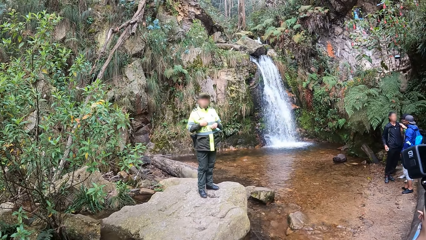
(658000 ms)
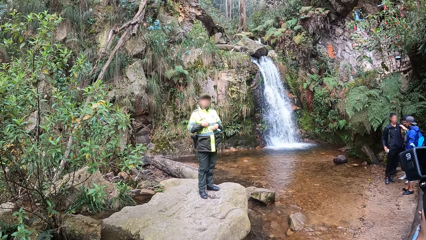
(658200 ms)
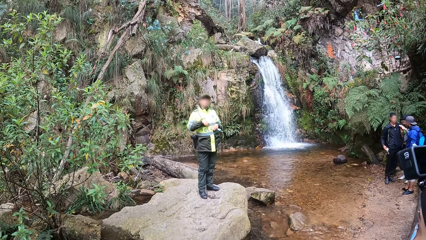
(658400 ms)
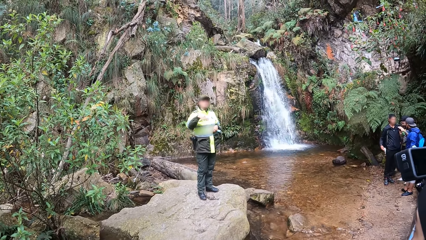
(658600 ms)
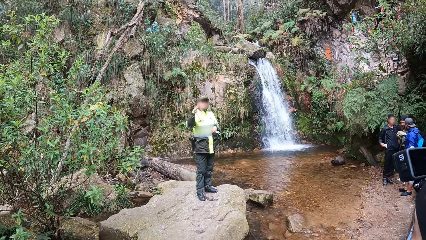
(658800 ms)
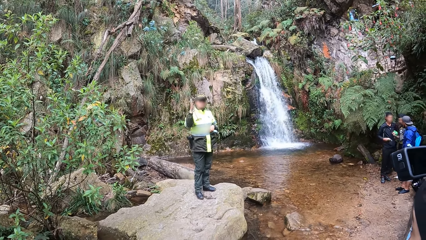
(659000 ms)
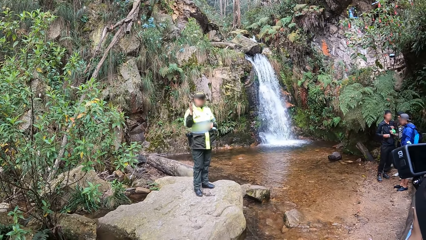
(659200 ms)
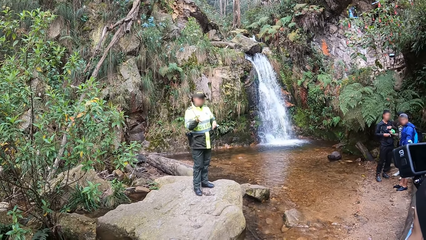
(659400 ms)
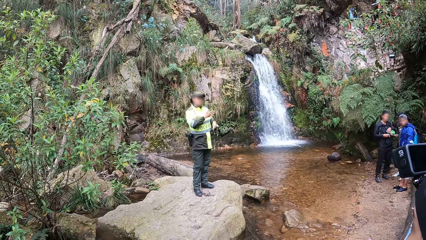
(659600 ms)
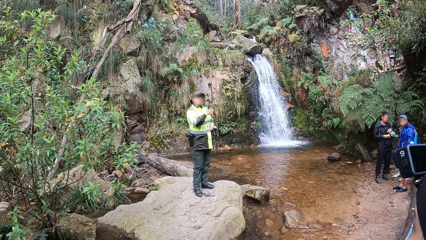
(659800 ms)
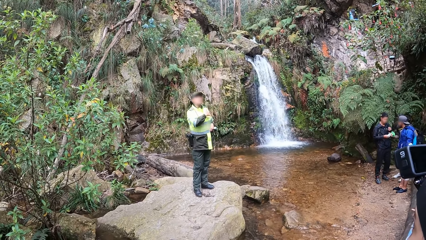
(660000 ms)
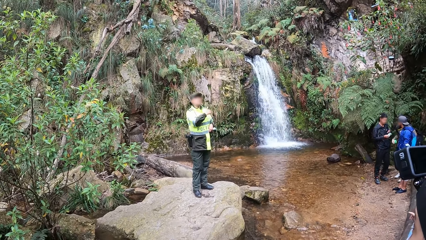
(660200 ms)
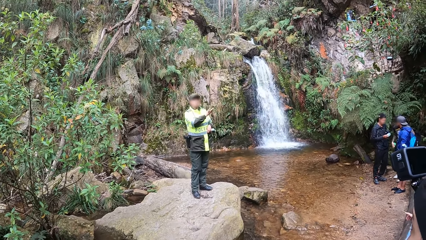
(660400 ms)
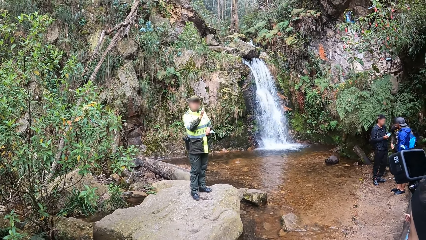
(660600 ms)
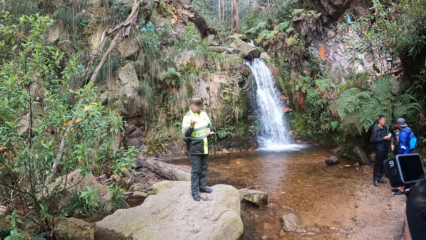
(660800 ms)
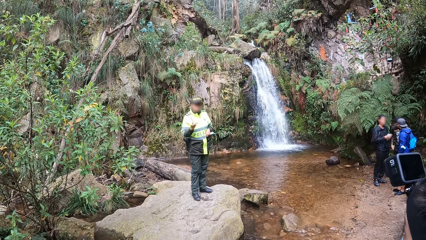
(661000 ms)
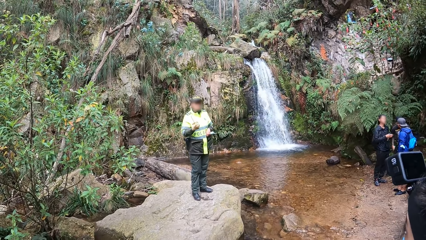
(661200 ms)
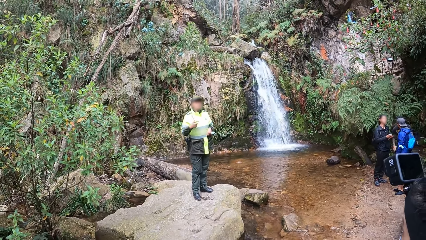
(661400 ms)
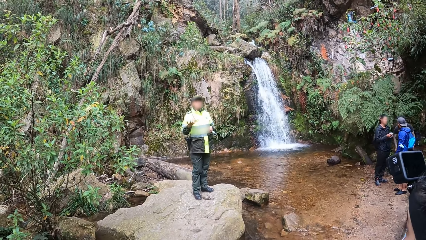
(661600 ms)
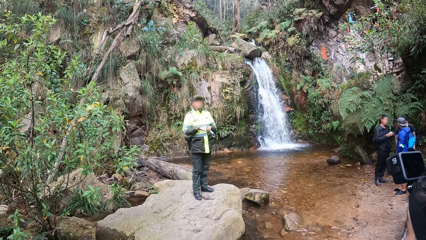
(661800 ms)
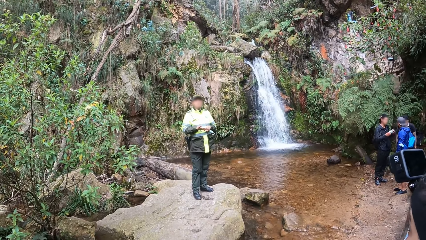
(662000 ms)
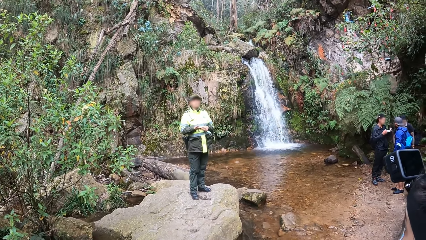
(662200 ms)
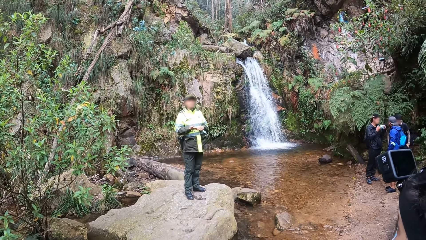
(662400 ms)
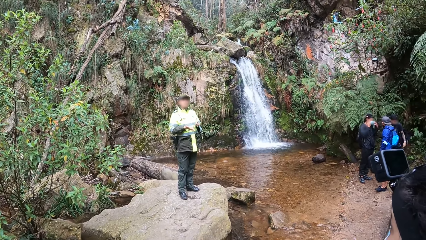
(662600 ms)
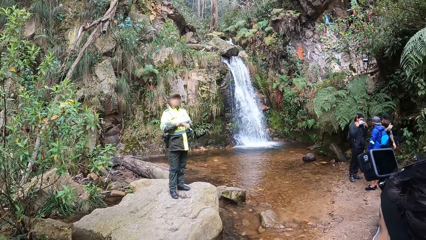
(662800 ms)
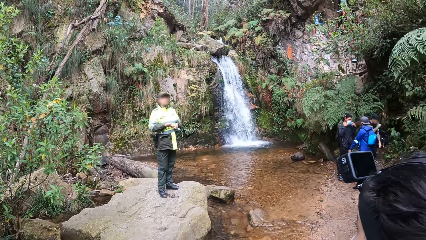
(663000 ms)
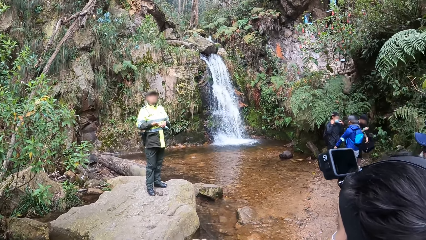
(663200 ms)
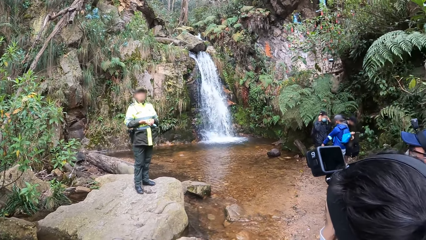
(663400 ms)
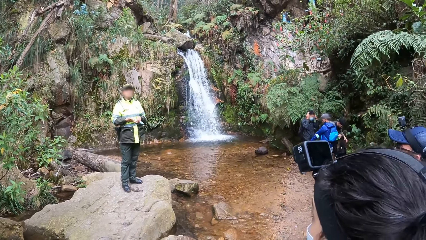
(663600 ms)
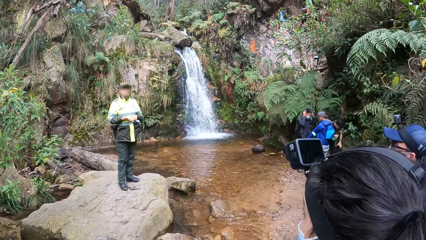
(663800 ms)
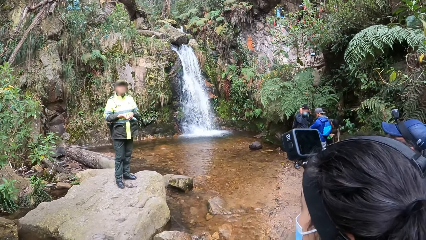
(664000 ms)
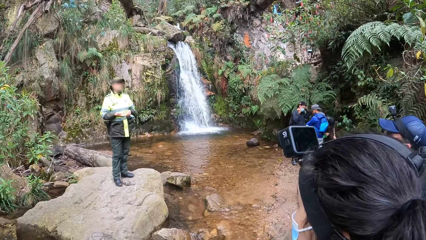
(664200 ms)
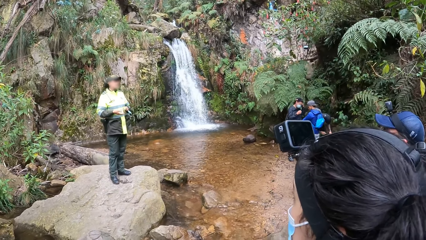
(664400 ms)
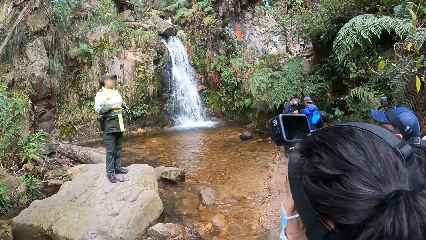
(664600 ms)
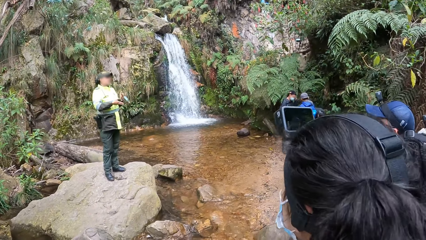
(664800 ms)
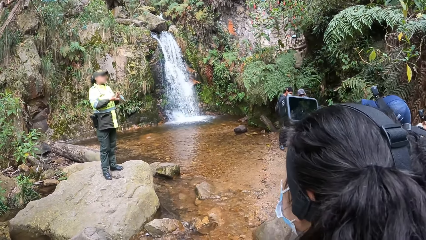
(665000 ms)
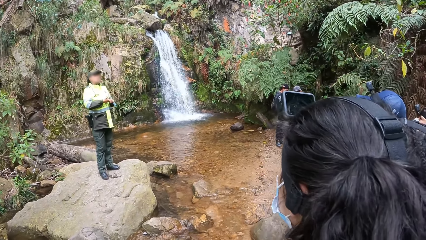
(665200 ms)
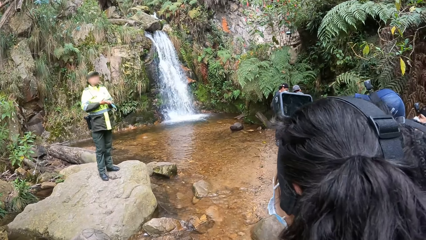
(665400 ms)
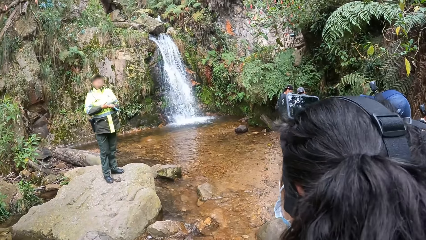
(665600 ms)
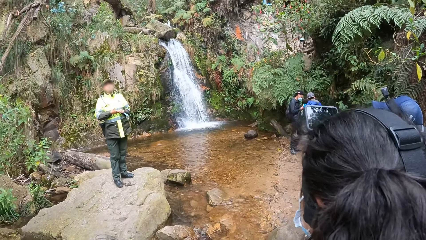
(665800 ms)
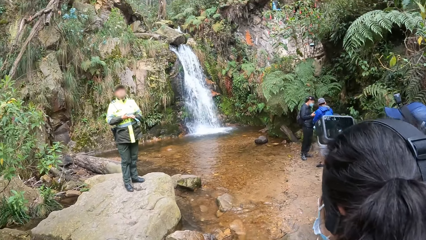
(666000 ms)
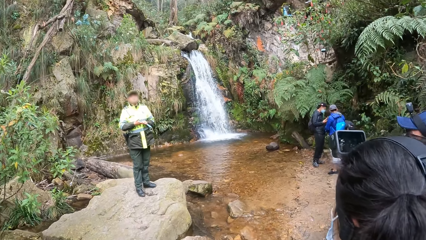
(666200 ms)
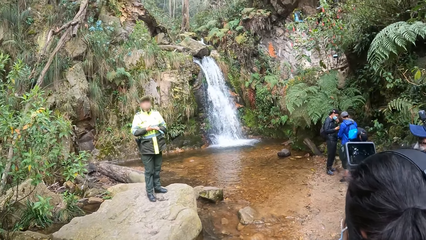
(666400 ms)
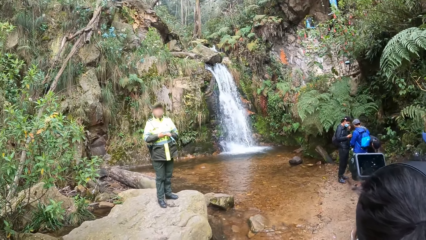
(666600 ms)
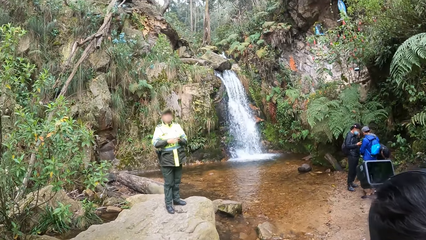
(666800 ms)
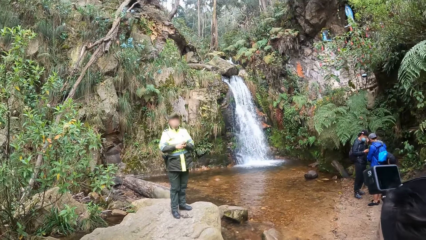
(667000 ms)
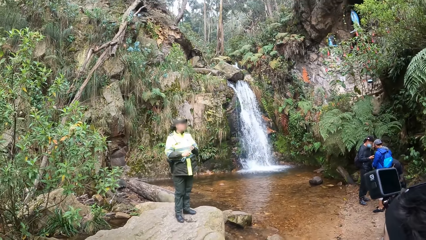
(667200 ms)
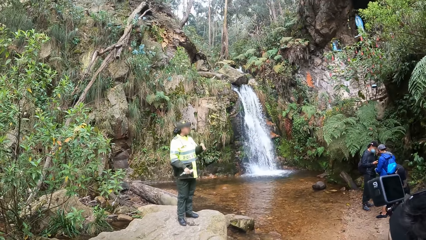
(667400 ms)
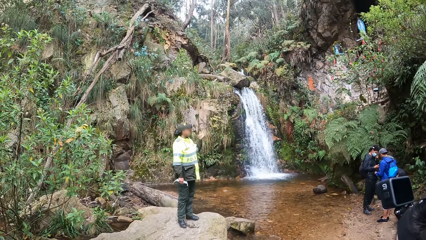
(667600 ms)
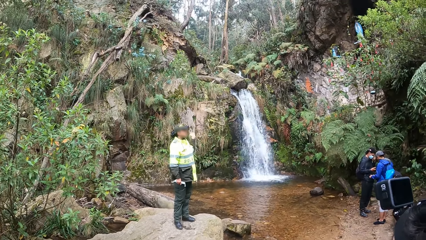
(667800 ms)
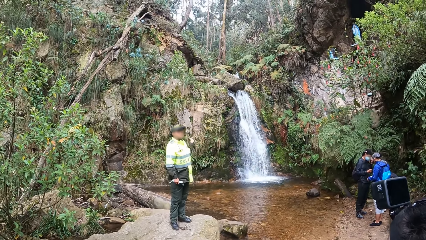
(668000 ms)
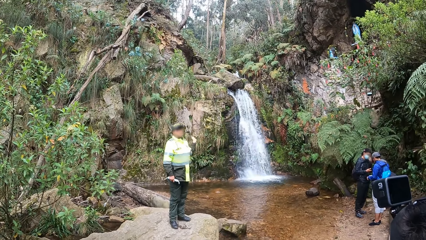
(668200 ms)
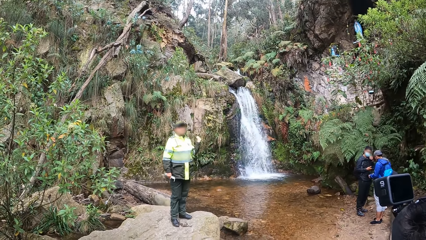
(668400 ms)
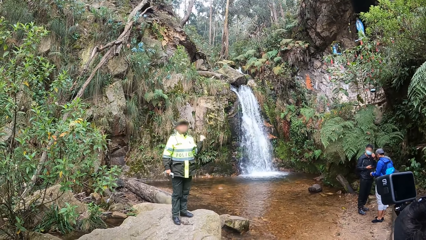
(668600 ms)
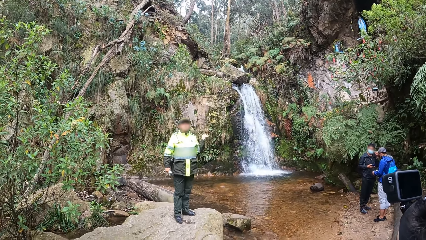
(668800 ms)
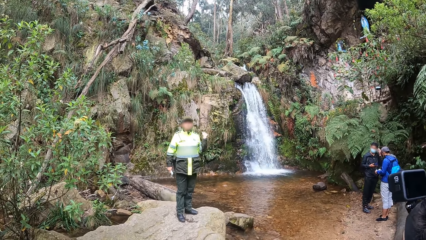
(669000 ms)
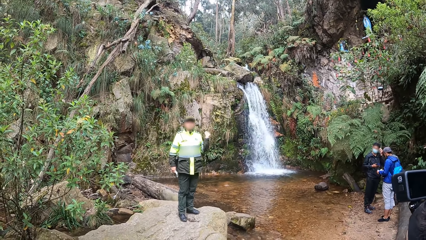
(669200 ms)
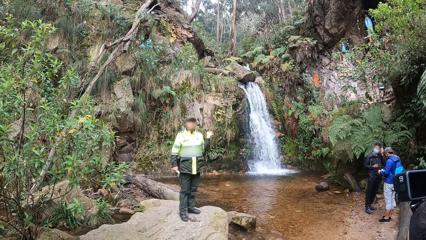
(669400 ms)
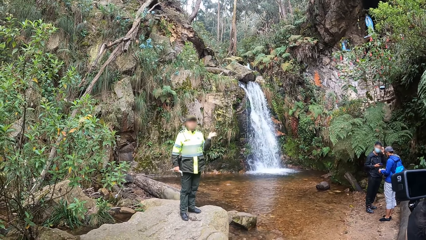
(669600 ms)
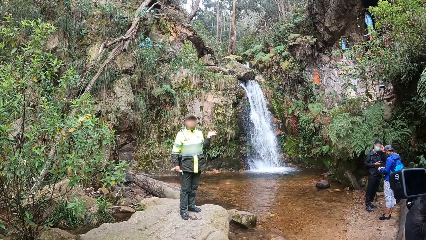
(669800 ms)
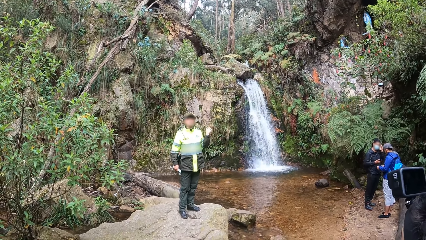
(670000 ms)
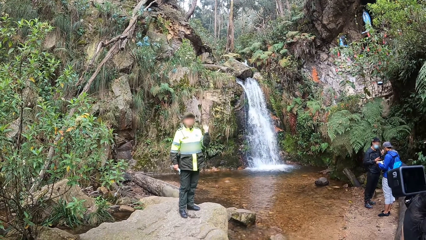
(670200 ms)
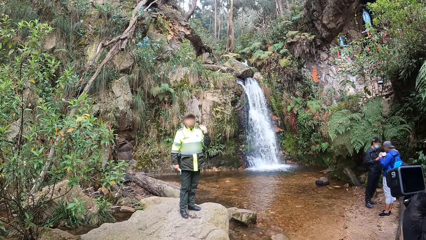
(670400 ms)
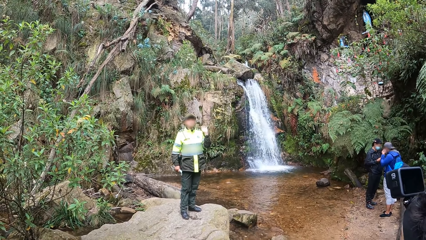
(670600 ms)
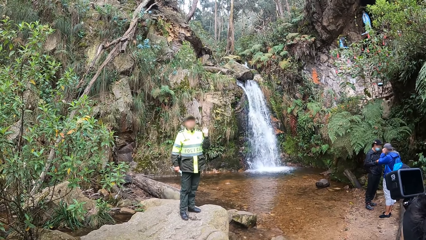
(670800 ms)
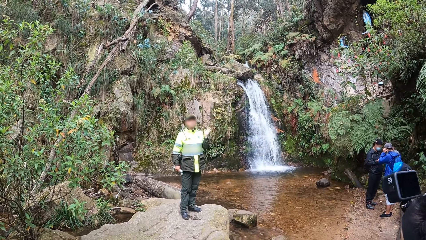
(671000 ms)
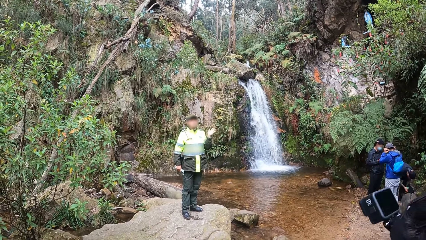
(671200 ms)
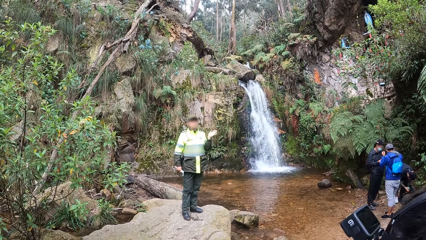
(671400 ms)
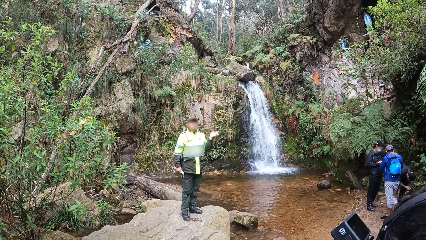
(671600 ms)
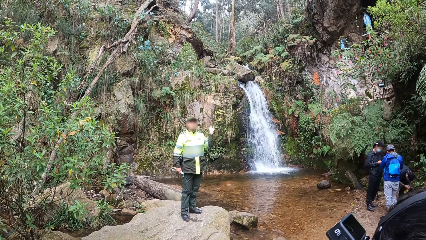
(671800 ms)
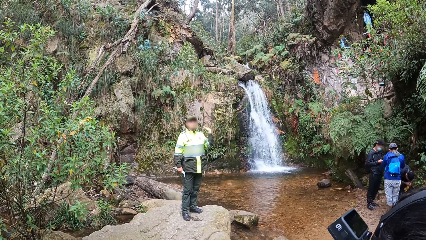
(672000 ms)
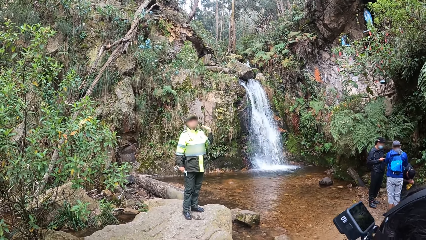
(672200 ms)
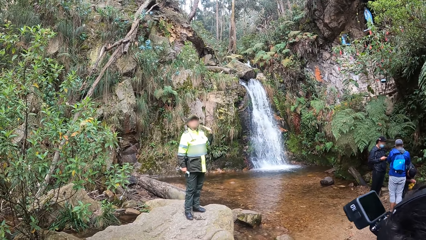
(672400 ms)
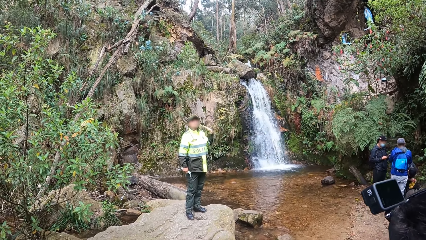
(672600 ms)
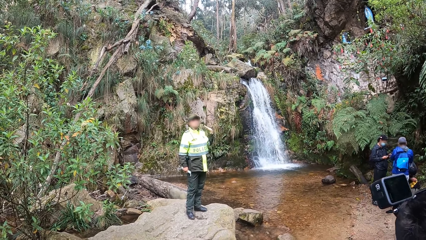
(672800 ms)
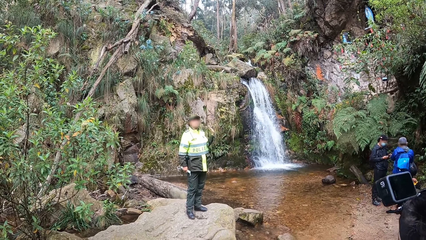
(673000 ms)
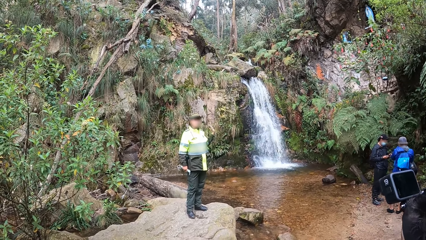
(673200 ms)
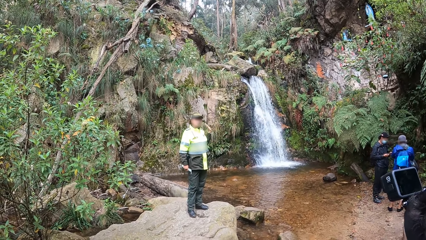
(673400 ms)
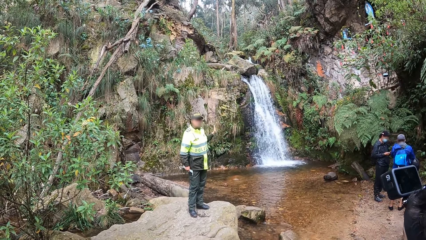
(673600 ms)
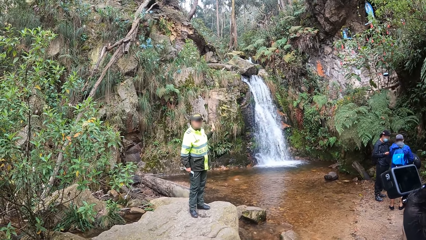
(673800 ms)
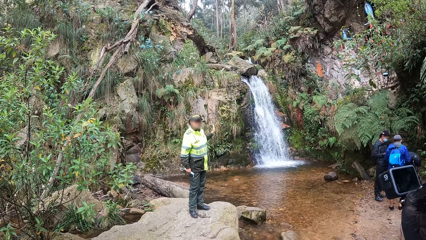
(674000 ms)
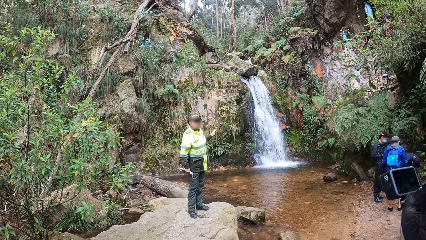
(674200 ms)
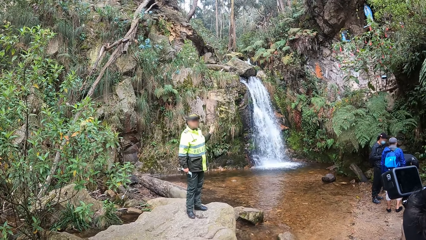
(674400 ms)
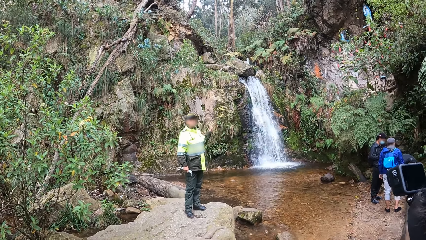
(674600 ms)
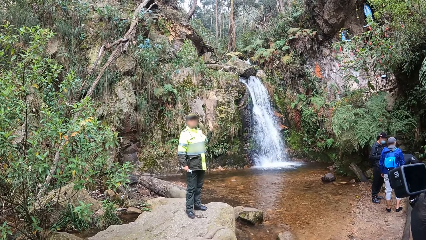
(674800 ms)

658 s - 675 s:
A lady interacts with the camera wearer. The camera wearer looks around a waterfall. The lady points at the waterfall. The camera wearer looks around the waterfall.
